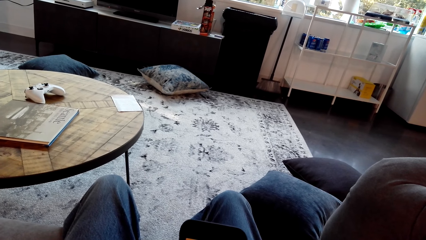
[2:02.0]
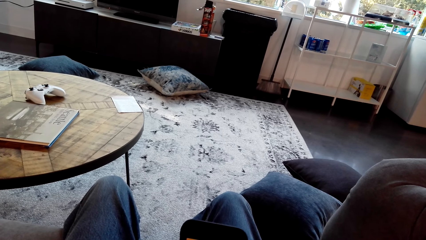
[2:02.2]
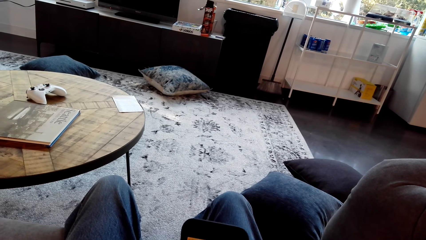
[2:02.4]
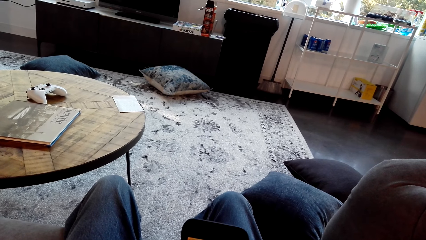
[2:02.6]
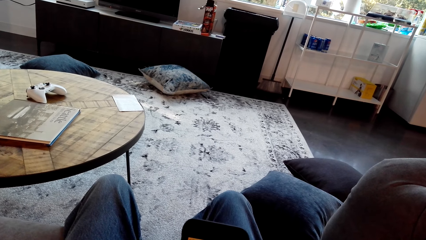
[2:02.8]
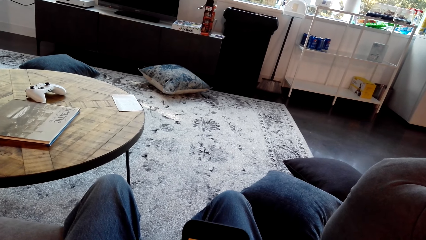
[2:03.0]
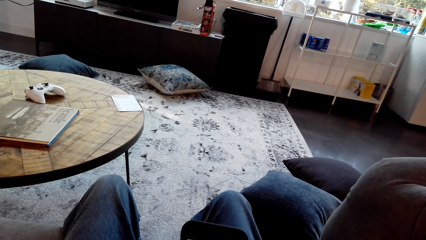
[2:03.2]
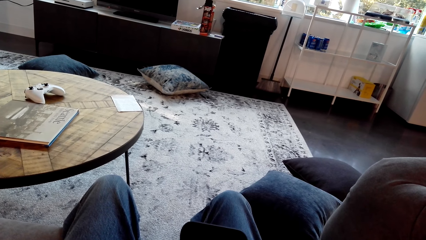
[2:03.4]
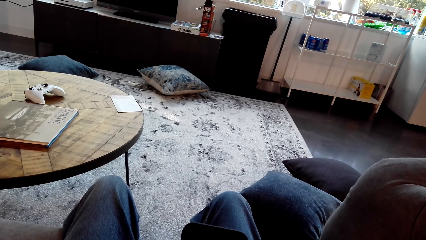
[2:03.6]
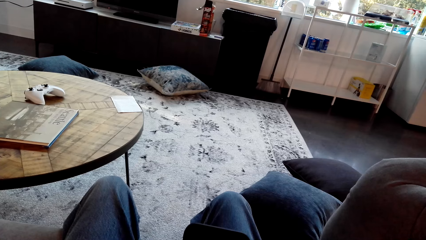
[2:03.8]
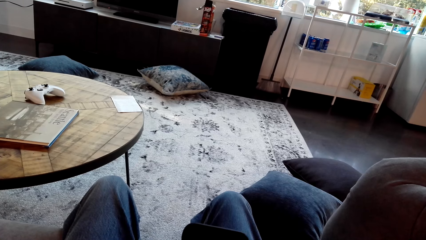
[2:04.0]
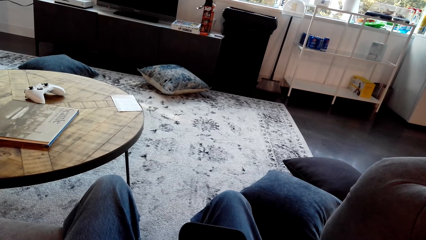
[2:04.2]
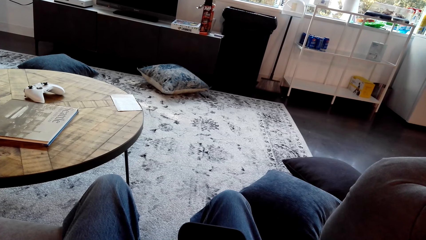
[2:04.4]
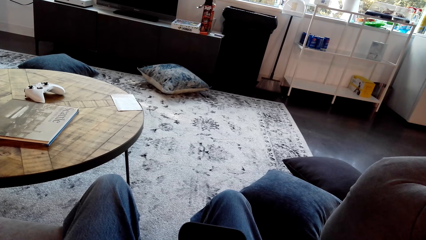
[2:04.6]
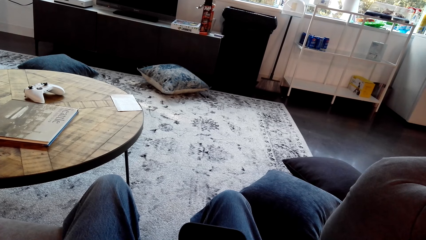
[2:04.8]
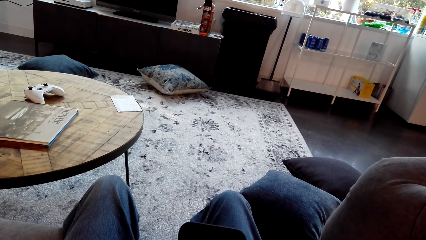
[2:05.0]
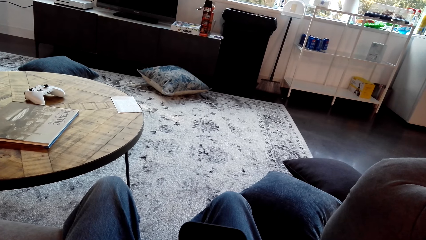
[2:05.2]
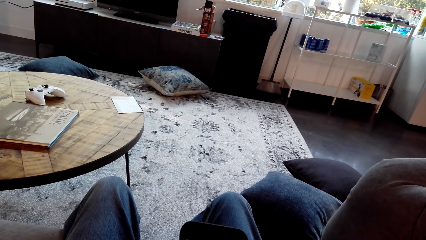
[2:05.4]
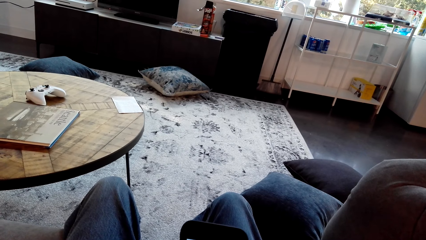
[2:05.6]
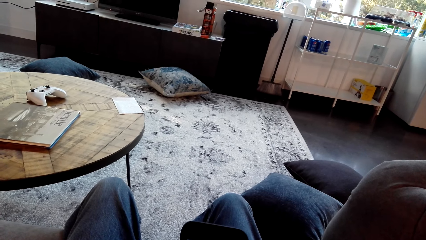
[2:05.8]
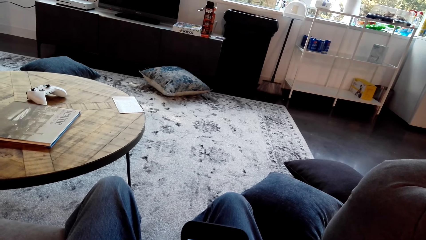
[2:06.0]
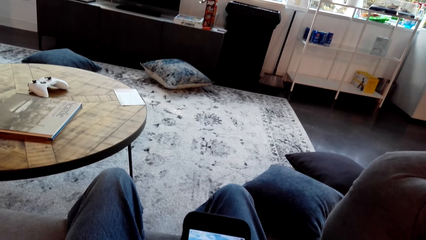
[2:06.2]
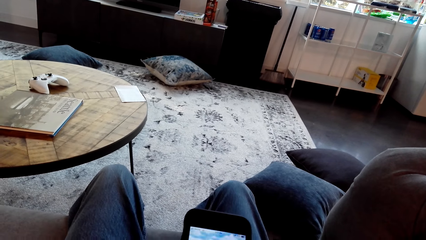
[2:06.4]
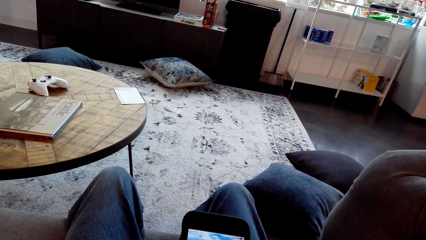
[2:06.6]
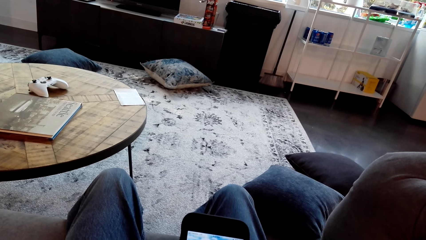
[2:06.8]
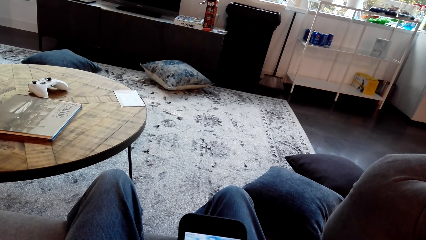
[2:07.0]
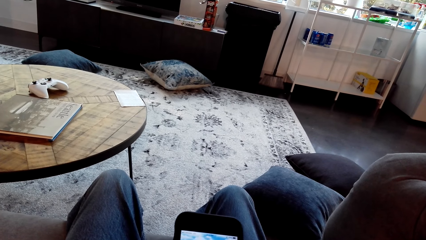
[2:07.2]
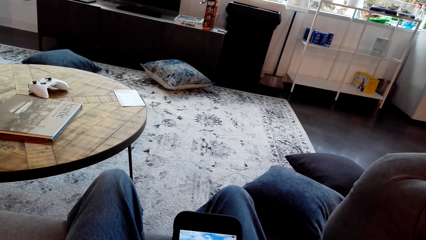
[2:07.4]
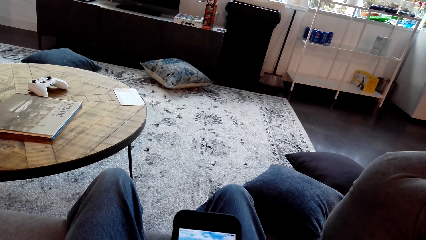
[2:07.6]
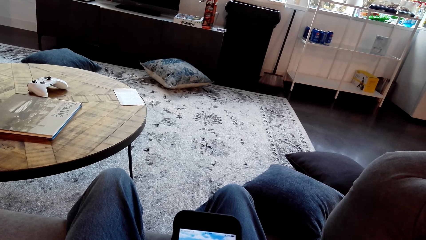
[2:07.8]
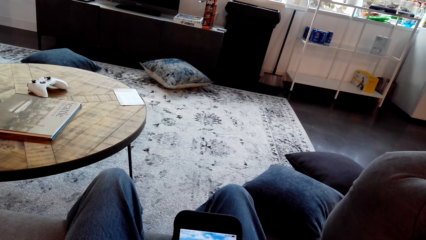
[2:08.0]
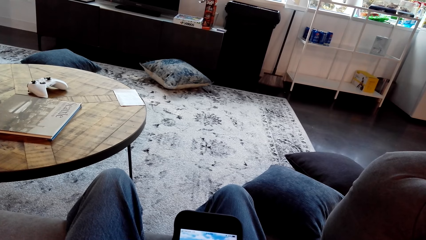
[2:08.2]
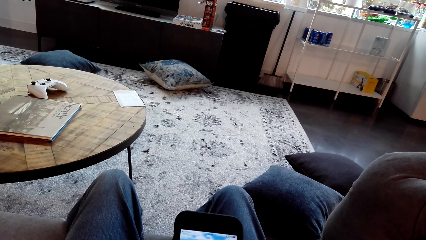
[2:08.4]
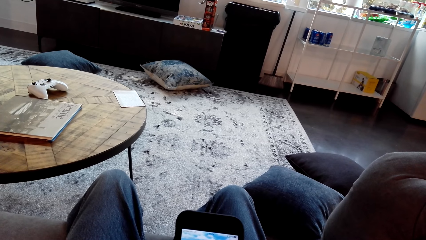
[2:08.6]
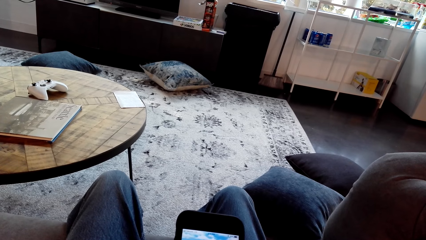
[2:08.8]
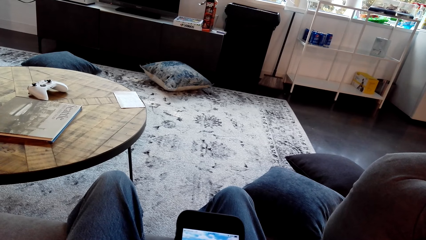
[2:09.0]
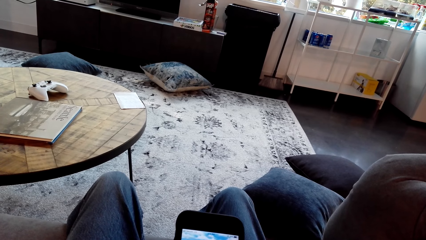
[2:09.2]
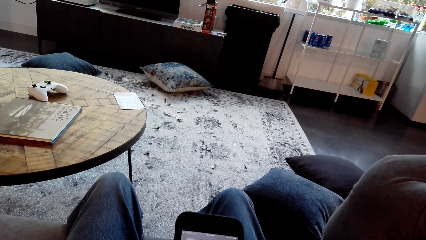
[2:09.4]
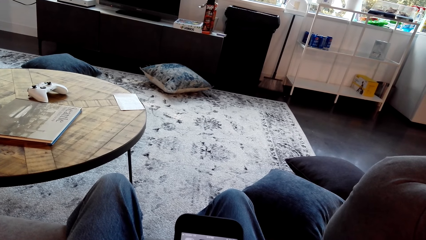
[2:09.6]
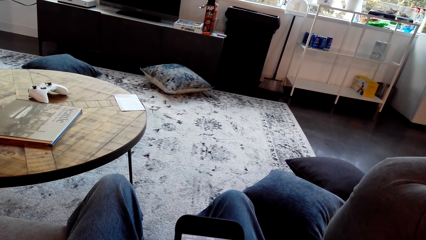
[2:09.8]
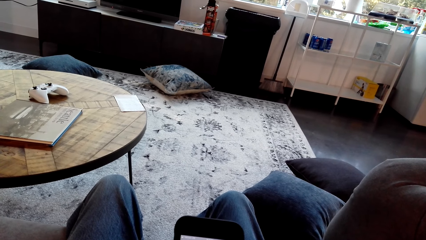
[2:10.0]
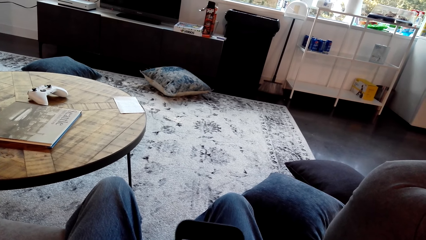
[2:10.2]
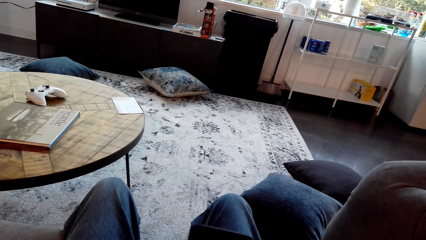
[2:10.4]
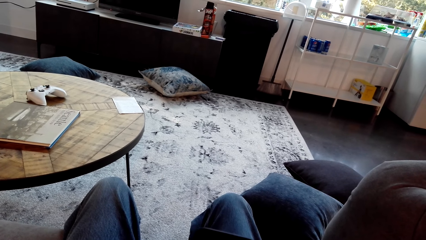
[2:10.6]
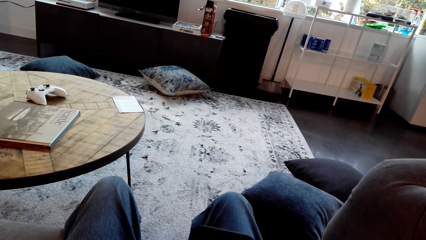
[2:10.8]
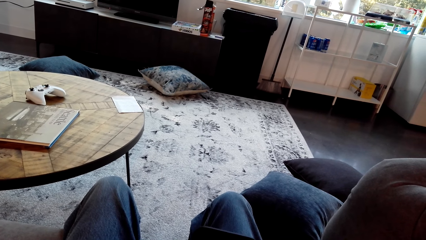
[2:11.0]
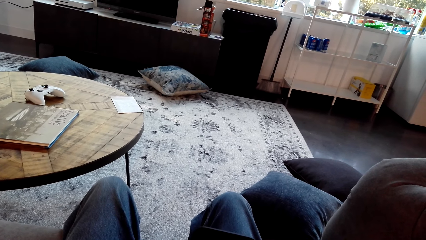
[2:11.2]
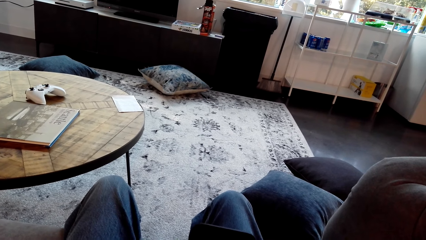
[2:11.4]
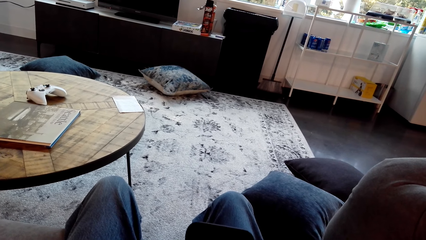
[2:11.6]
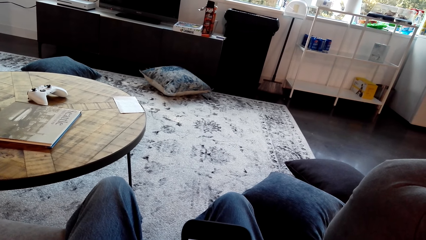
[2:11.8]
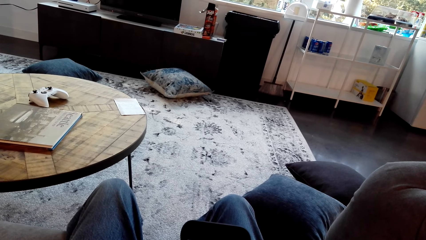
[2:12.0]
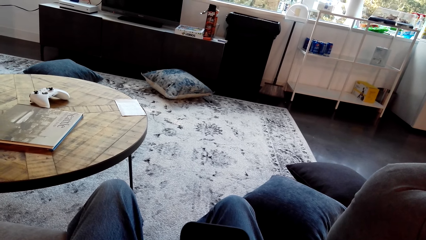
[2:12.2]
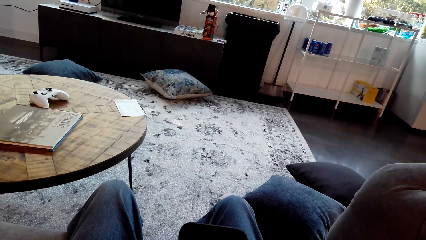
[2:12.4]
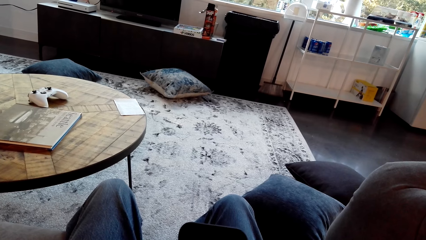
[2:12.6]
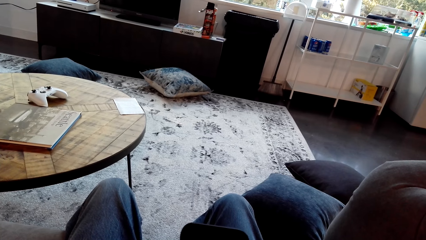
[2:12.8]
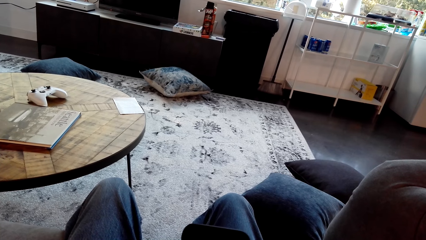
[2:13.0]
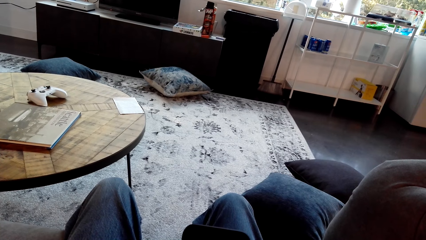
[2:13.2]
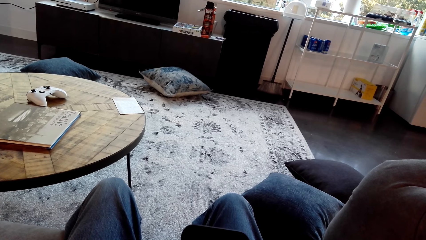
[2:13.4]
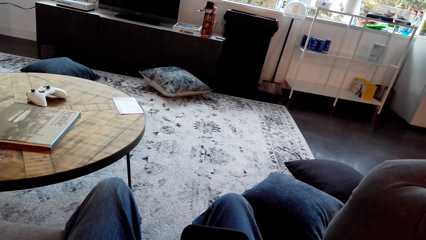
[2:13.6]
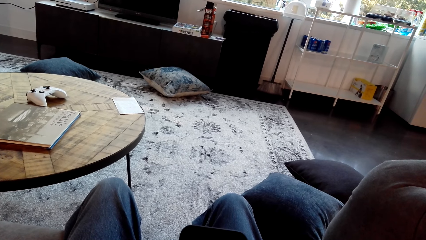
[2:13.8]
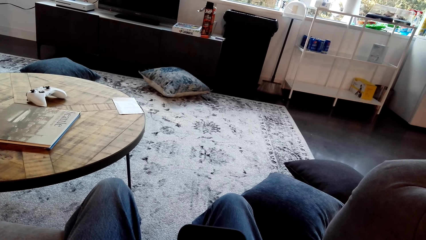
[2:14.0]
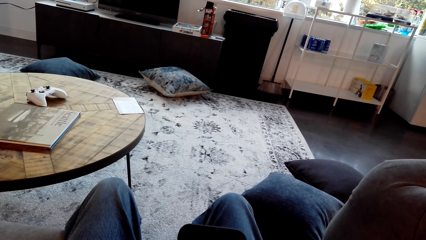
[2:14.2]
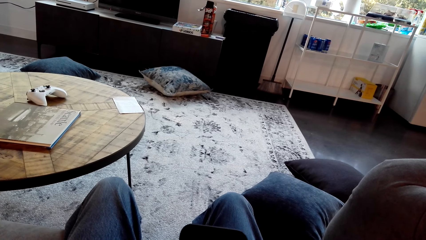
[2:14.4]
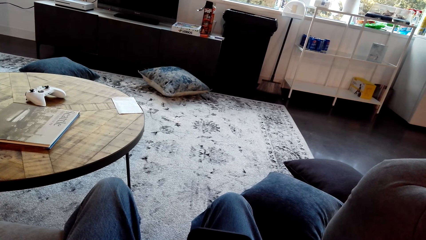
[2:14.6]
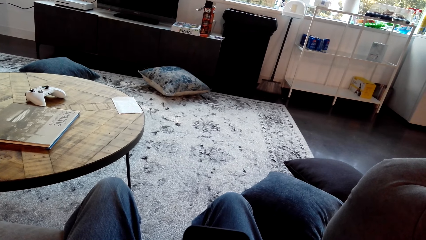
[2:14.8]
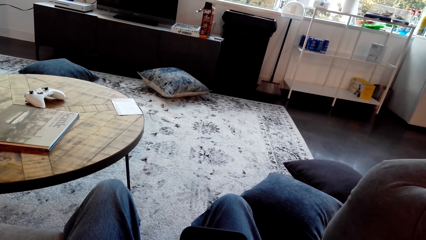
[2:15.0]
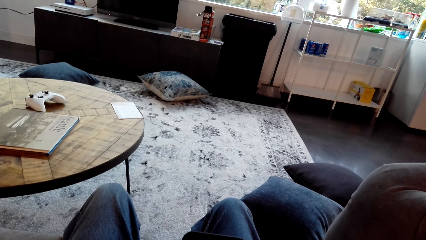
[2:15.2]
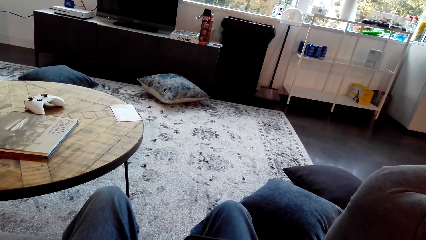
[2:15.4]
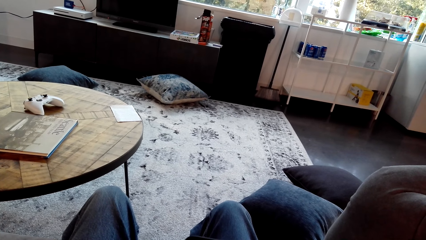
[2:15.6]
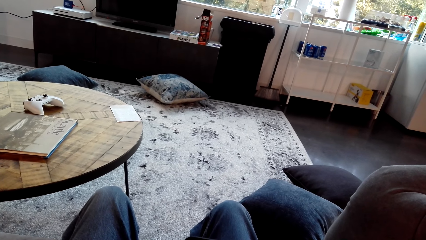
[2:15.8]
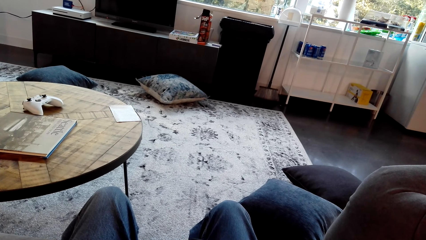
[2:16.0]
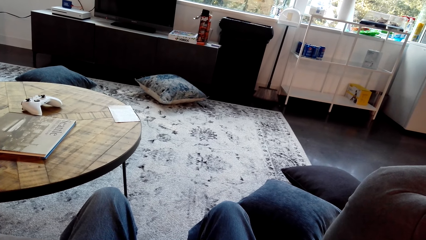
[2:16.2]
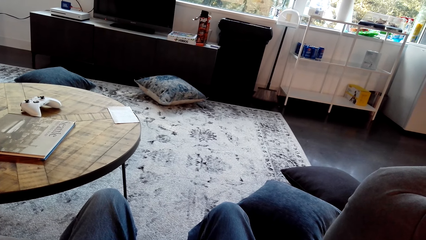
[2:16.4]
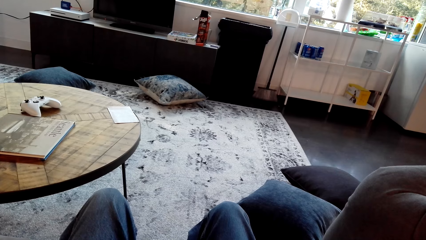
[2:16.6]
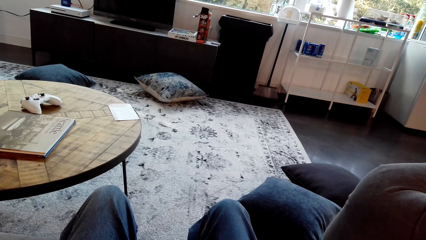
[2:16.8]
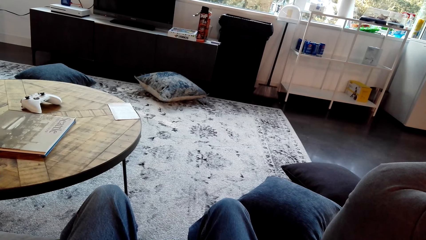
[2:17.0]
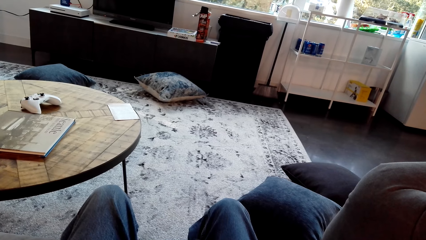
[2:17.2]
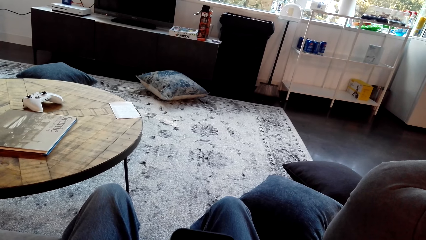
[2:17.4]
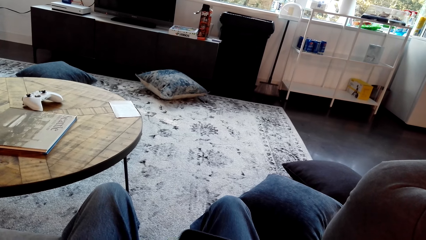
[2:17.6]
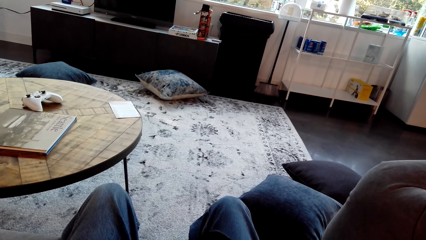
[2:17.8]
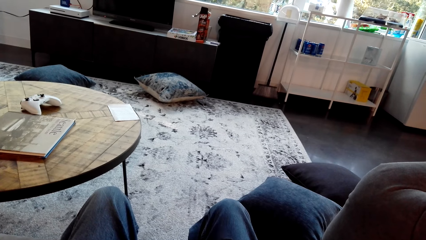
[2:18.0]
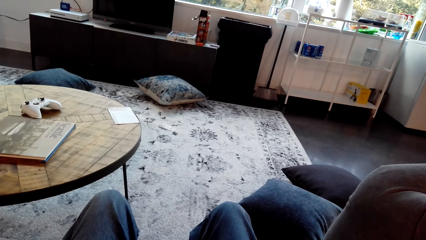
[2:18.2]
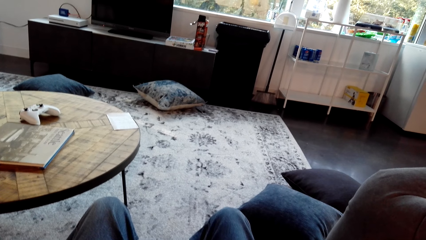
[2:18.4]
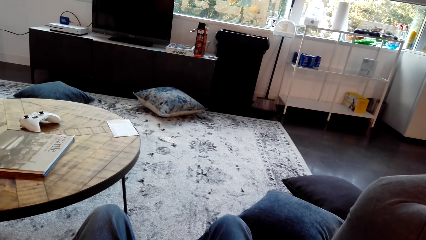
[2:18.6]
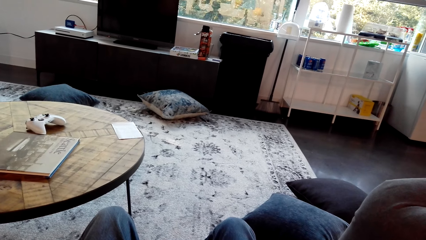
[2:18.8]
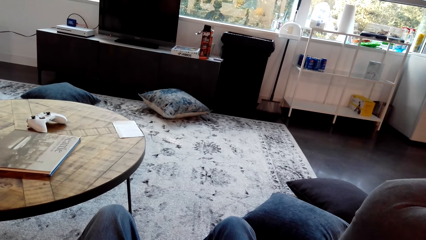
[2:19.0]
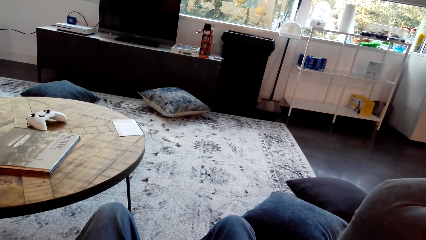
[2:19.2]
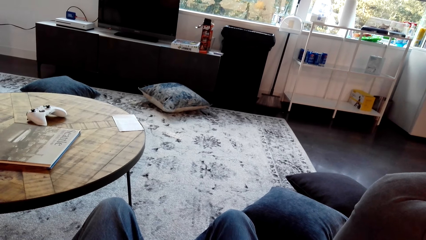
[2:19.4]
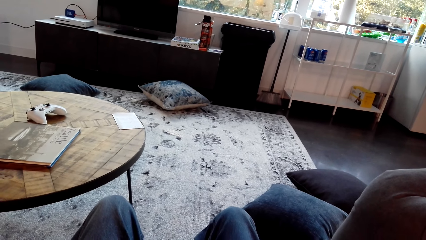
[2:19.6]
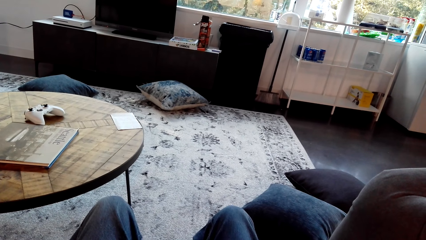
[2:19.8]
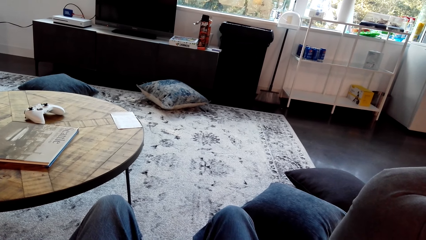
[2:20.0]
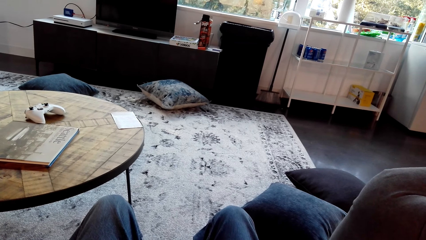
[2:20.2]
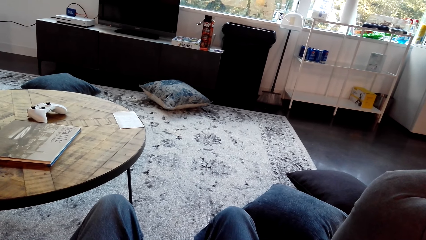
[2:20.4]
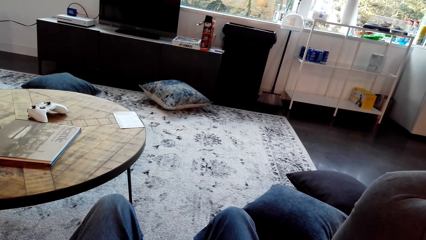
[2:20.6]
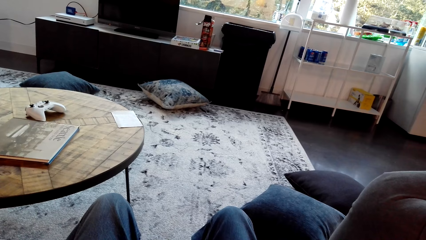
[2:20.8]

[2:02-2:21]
The camera wearer looks at the television stand.
